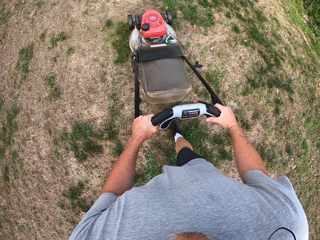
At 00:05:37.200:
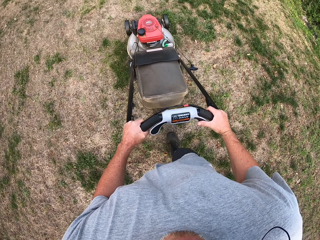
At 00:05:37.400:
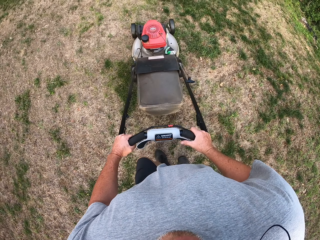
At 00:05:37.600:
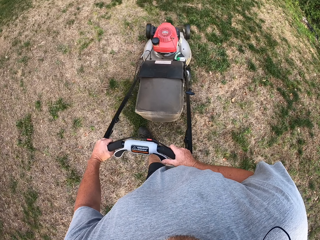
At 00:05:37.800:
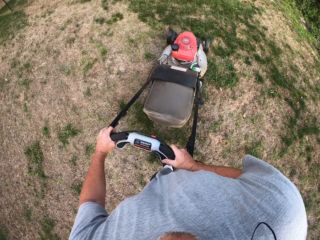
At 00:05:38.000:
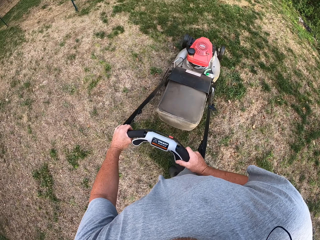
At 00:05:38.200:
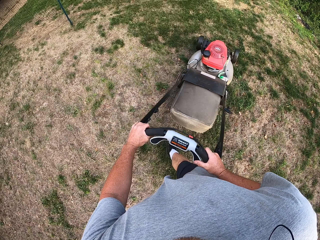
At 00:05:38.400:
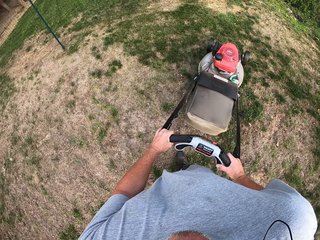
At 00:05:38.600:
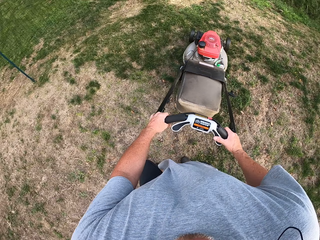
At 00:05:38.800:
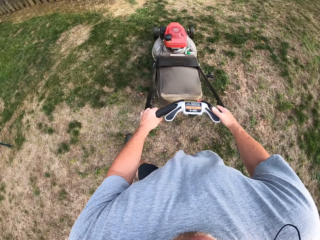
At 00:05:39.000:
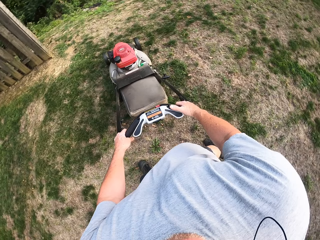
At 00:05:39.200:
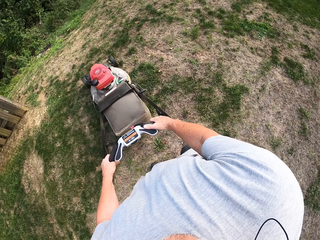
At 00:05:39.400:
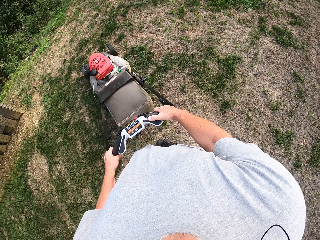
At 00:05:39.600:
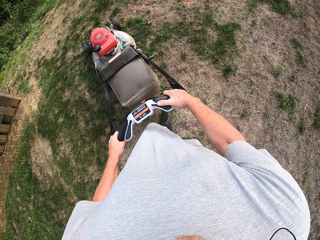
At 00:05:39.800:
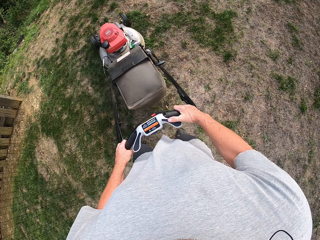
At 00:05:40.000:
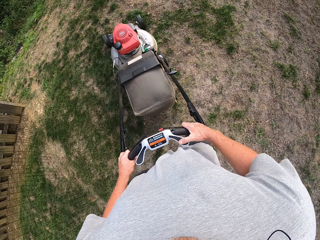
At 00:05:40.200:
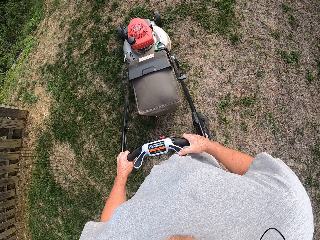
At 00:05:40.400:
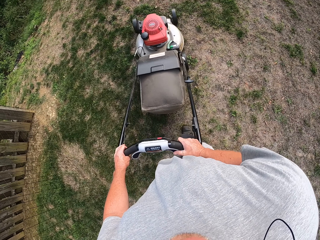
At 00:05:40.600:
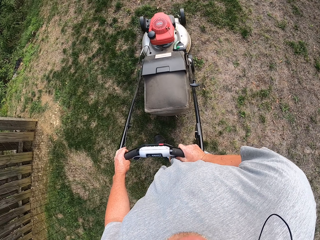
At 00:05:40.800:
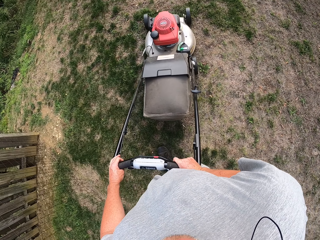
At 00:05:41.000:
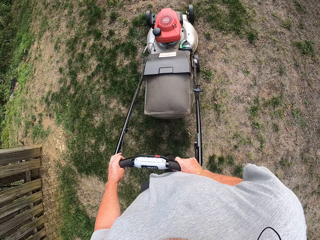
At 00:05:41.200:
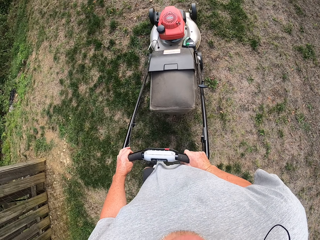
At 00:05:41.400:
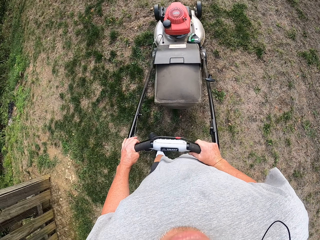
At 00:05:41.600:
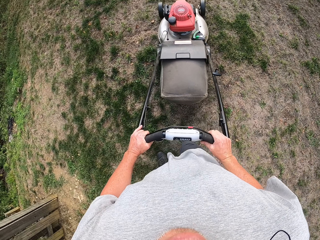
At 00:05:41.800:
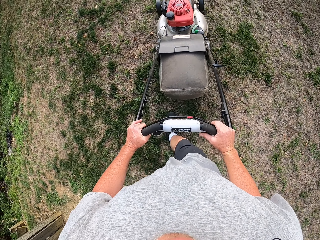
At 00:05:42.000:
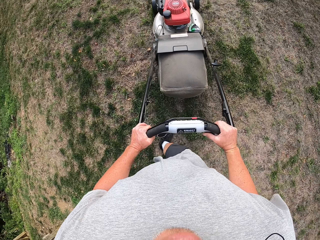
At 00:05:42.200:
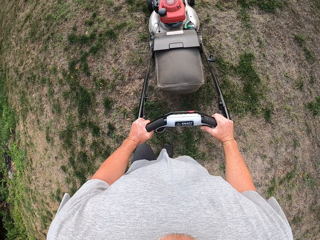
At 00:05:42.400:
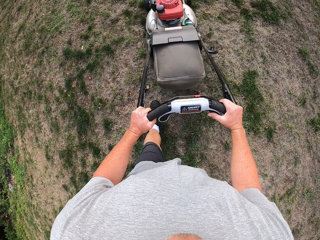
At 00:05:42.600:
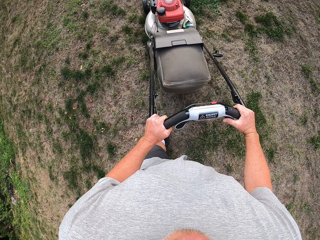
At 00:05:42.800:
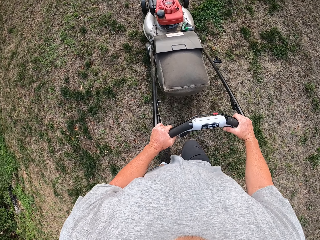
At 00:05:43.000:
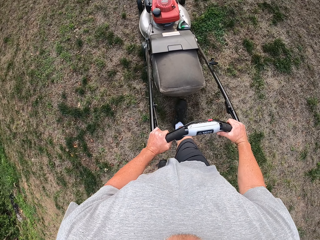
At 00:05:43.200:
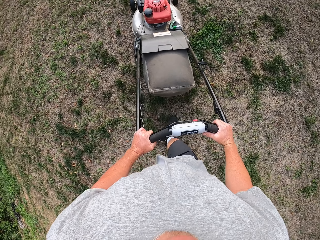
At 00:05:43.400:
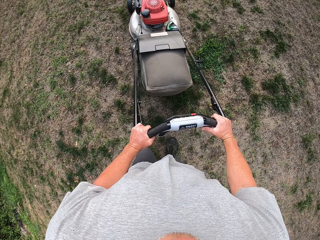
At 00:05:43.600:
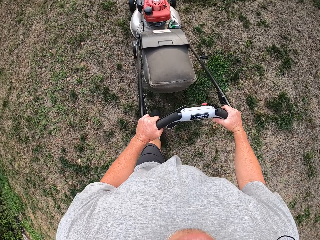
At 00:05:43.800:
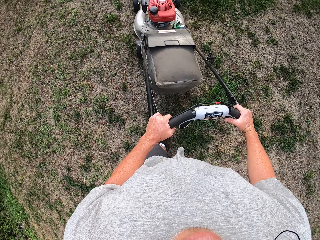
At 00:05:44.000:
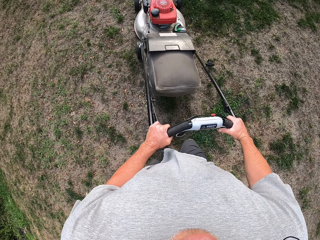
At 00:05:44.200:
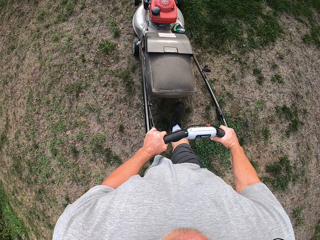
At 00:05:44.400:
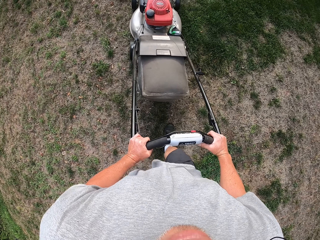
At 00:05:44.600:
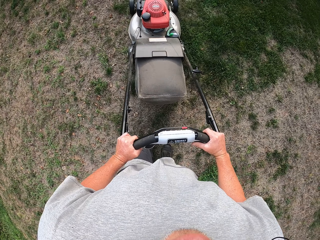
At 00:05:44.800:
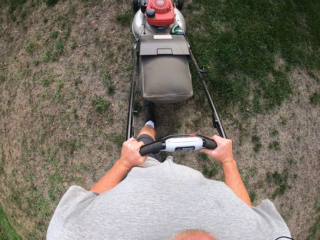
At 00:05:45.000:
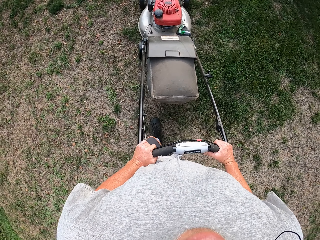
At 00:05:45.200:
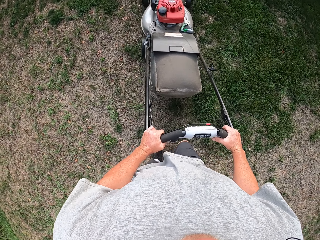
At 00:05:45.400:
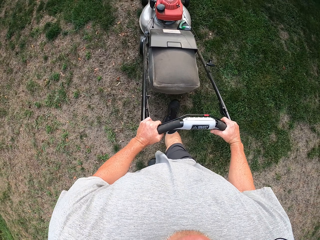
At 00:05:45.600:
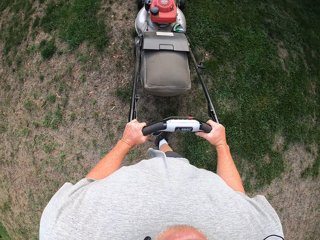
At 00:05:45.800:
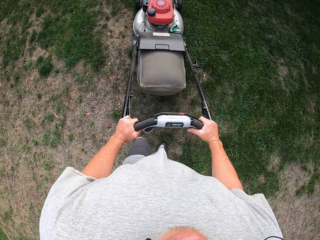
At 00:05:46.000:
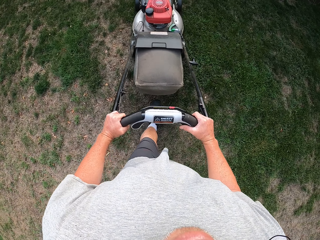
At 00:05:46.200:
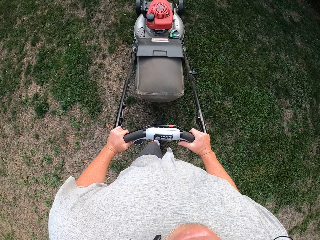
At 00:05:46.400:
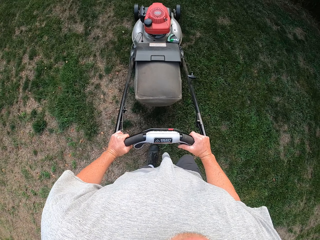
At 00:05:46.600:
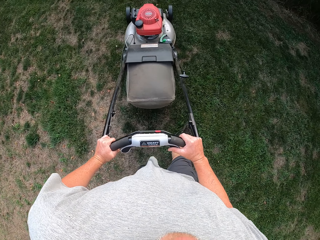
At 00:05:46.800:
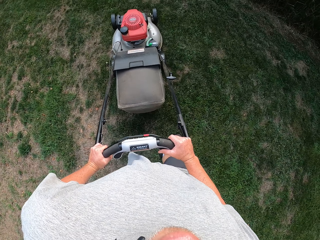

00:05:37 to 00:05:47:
The camera wearer turns around. They mow the lawn with a lawnmower.

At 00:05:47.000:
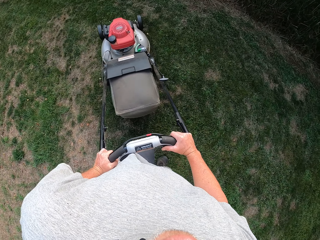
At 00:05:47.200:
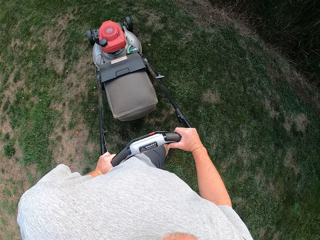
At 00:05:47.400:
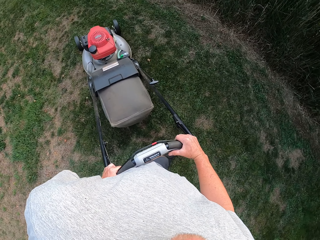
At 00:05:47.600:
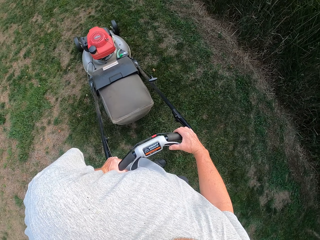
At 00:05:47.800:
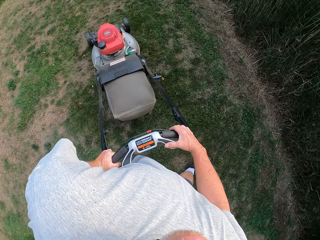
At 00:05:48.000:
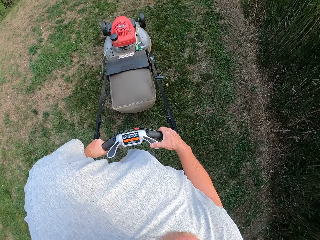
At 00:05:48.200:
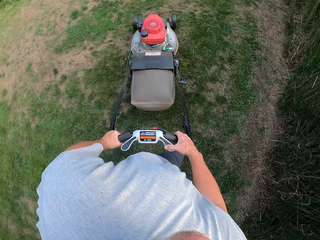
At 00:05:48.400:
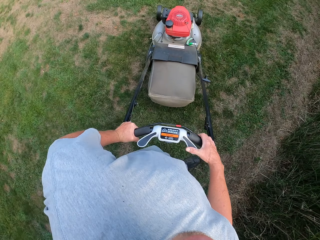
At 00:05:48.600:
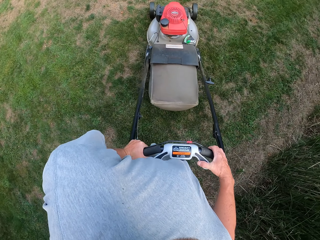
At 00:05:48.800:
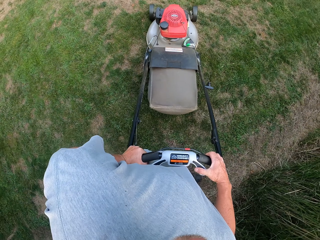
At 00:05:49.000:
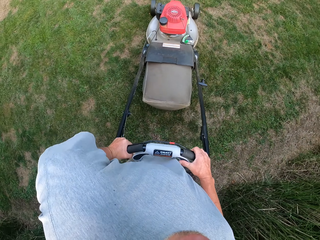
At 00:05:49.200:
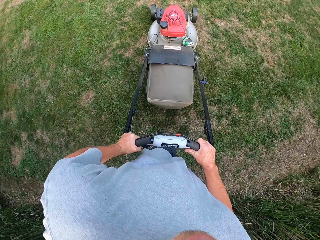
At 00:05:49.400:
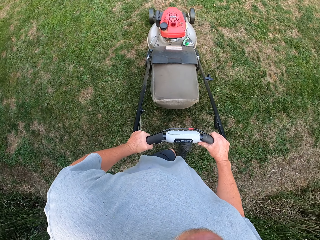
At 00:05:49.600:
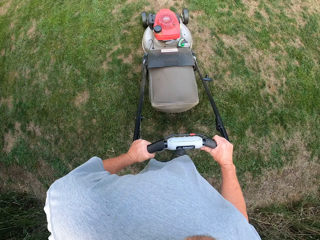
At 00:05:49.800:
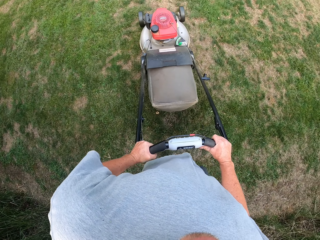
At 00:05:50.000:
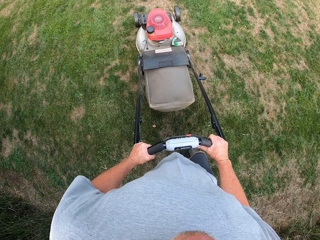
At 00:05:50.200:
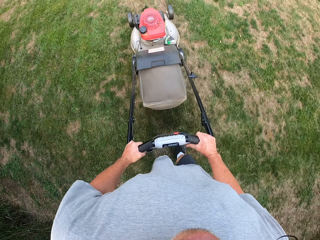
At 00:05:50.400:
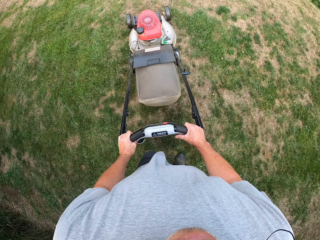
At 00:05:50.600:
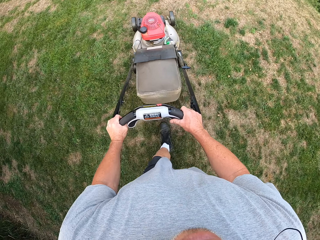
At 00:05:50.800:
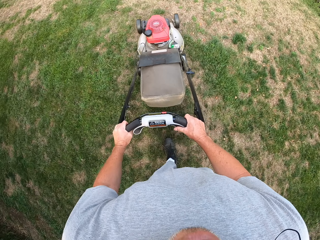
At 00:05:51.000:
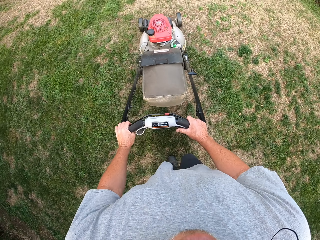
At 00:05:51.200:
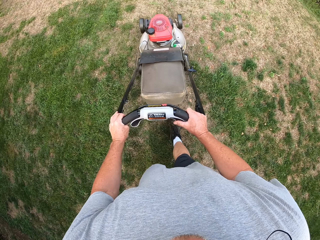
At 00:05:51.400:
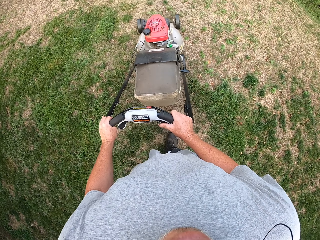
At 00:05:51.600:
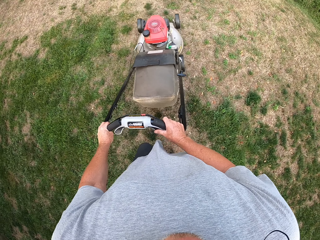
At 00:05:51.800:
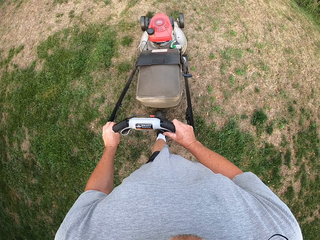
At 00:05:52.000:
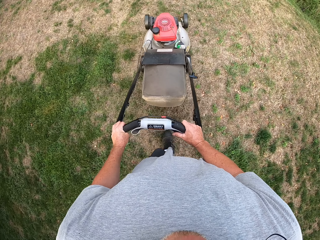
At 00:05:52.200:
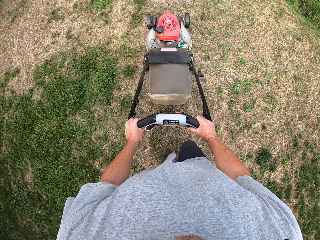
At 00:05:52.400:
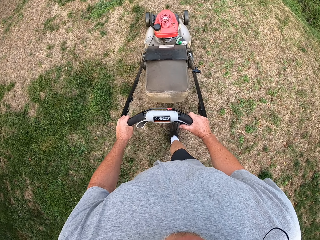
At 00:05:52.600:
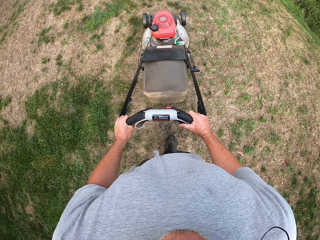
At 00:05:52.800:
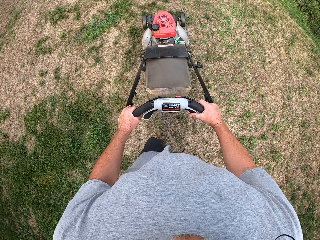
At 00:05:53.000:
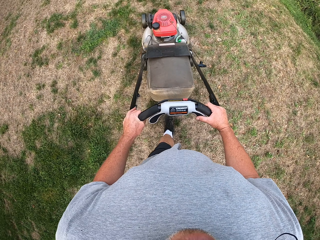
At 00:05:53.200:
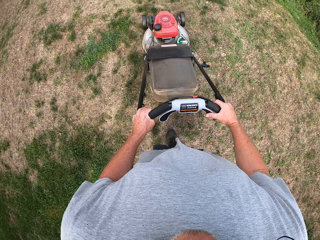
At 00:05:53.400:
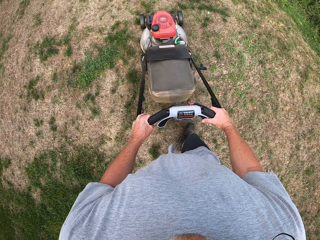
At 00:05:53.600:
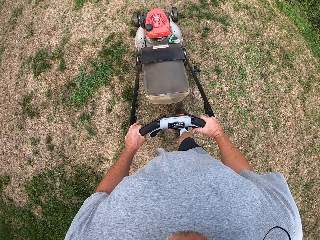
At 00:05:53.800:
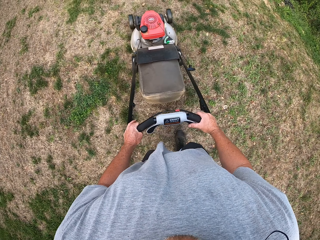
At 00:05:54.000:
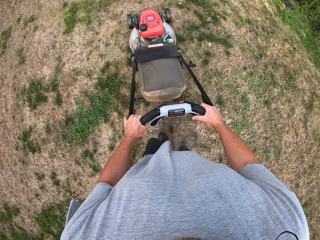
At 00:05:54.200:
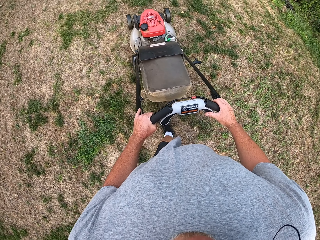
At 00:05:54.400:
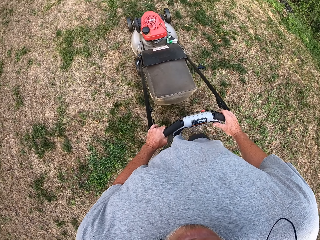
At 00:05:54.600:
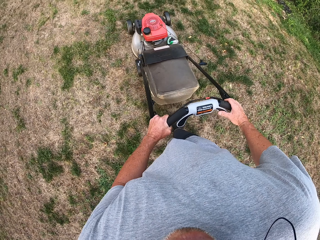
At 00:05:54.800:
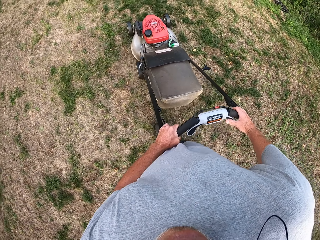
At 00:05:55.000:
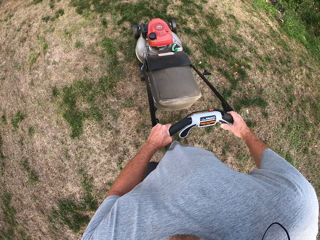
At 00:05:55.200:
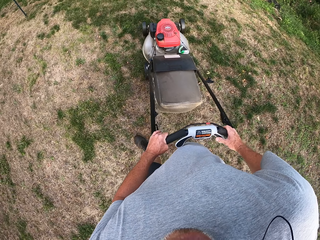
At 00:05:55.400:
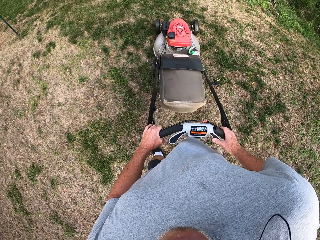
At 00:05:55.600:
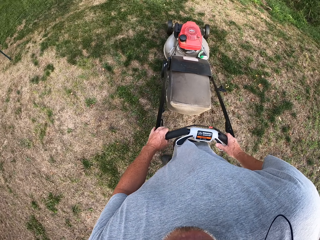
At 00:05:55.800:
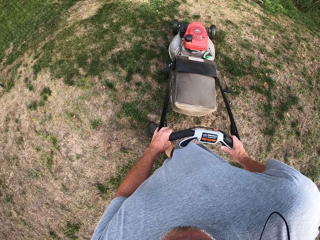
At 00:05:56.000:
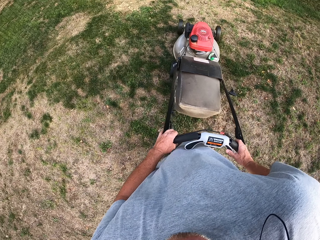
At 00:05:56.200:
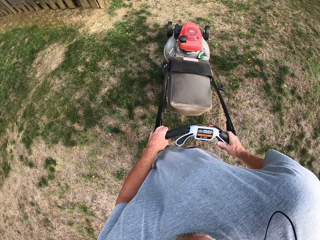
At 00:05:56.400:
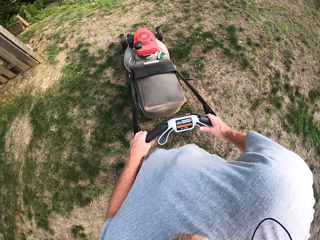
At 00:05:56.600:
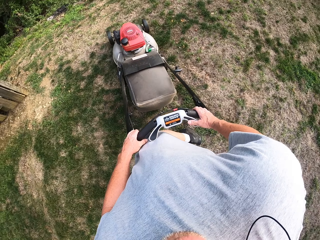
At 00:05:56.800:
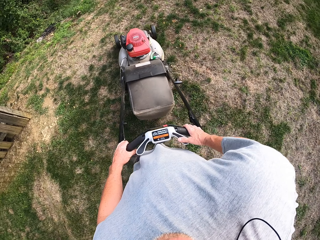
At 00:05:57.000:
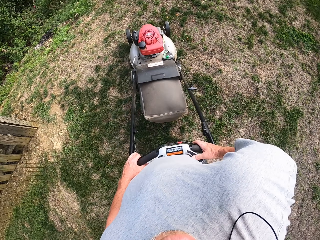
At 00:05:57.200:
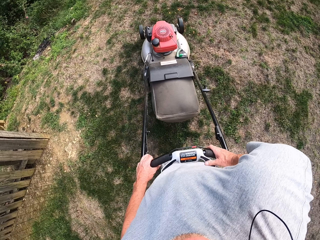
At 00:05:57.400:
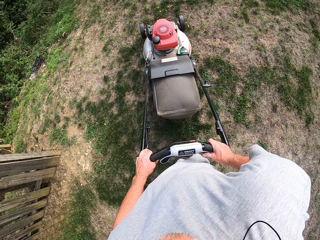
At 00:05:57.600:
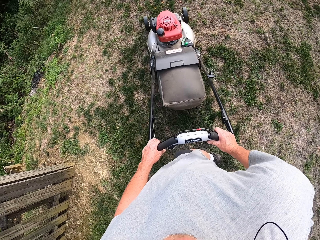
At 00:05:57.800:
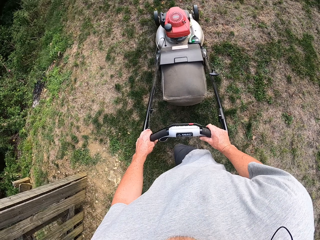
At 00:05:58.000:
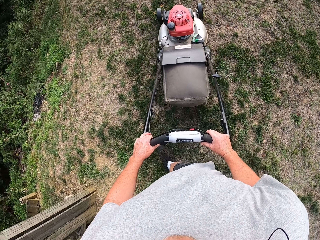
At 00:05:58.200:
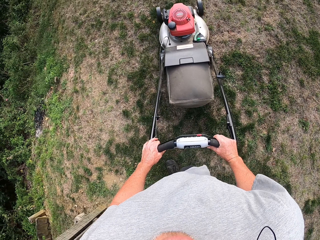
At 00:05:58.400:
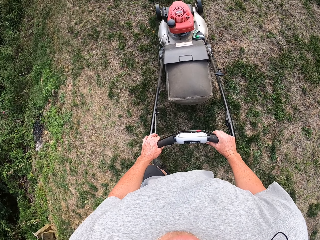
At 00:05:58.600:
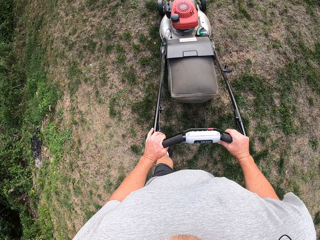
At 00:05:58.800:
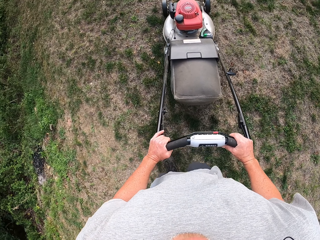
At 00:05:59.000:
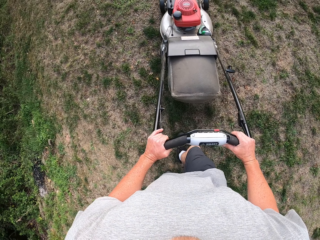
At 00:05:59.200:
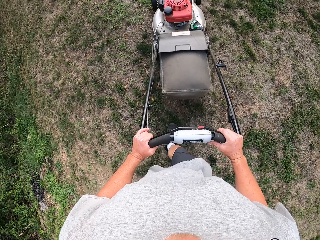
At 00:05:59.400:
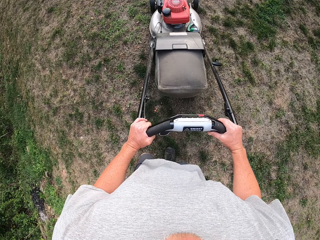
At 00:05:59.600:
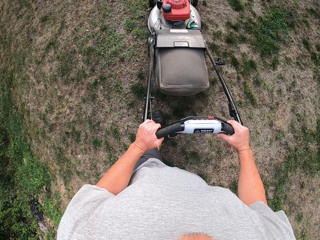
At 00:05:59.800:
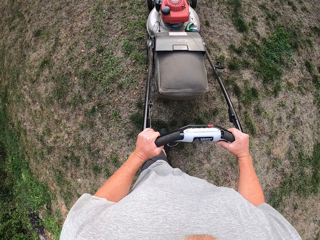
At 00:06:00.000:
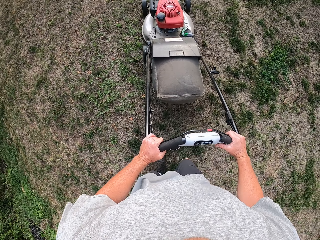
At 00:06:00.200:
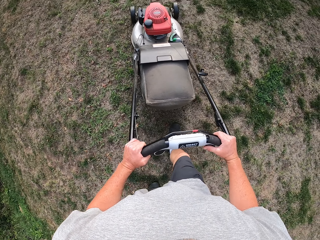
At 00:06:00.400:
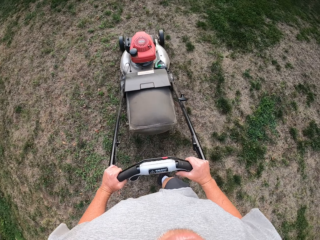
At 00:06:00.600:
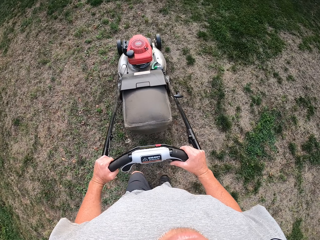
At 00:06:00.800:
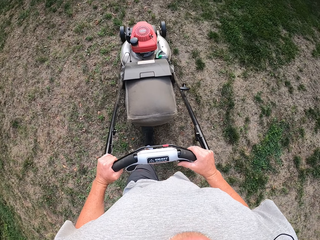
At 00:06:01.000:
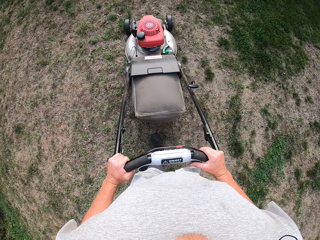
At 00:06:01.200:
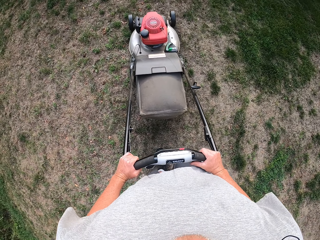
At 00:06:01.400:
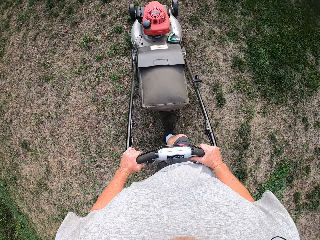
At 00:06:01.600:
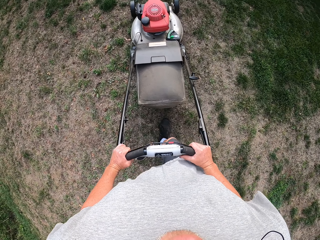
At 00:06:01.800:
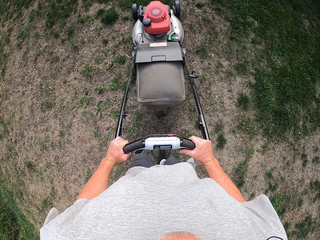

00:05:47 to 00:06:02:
The camera wearer turns around. They mow the lawn with a lawnmower. They turn around. They mow the lawn with the lawnmower.
